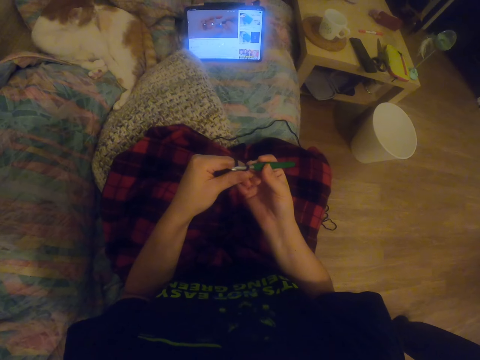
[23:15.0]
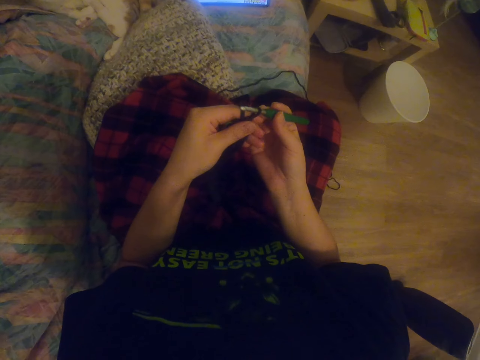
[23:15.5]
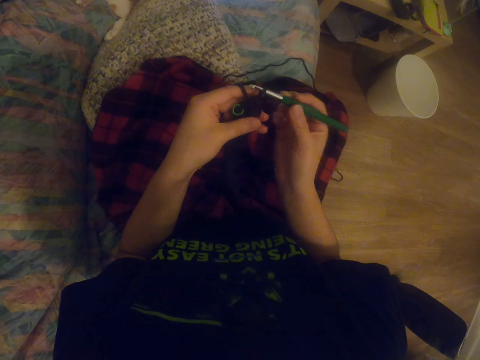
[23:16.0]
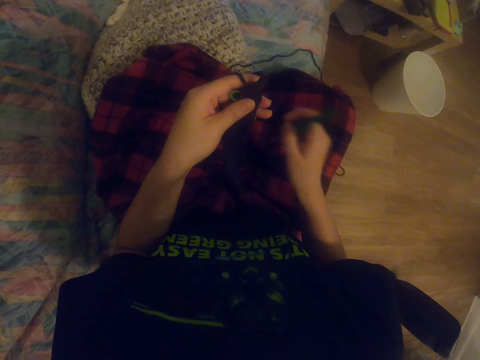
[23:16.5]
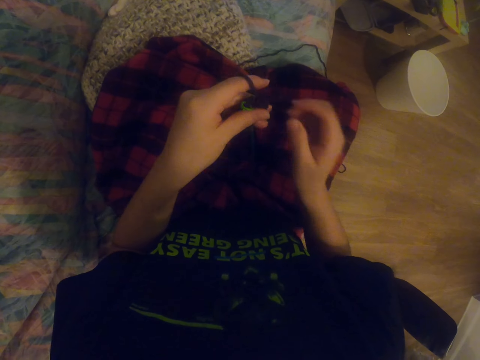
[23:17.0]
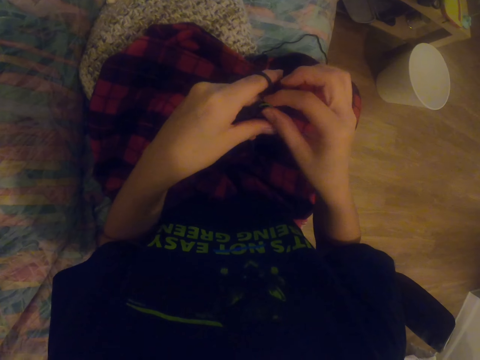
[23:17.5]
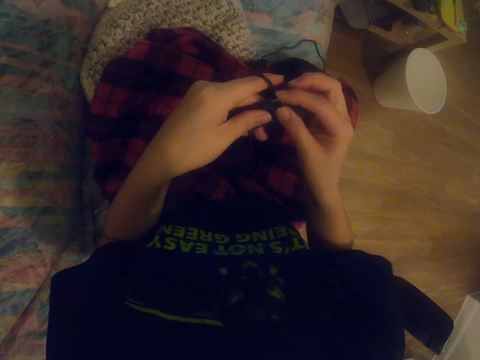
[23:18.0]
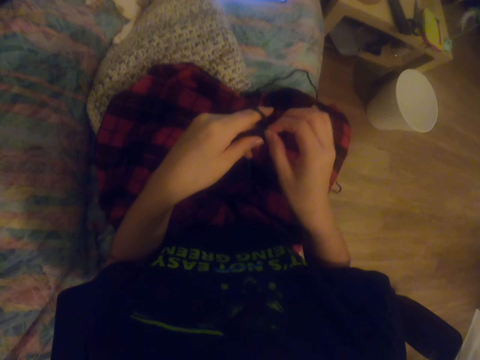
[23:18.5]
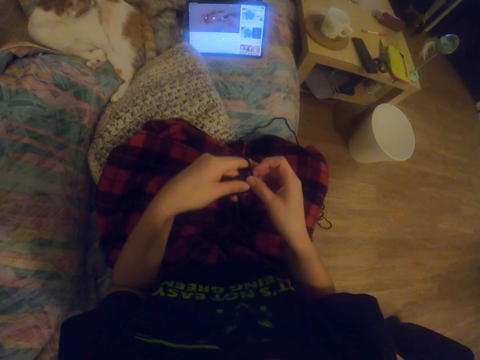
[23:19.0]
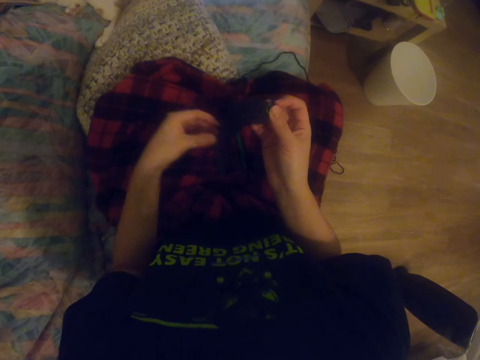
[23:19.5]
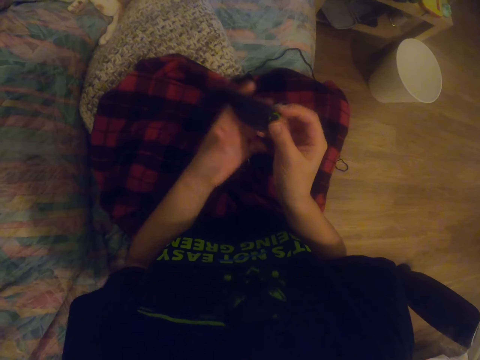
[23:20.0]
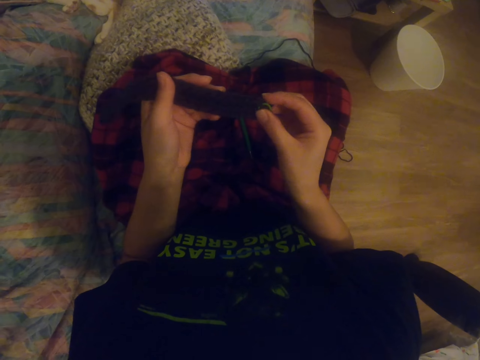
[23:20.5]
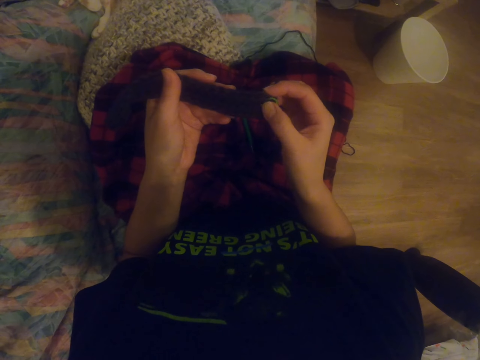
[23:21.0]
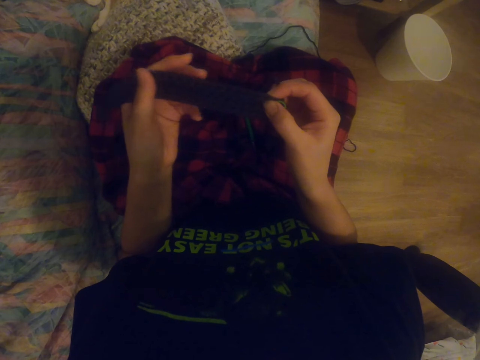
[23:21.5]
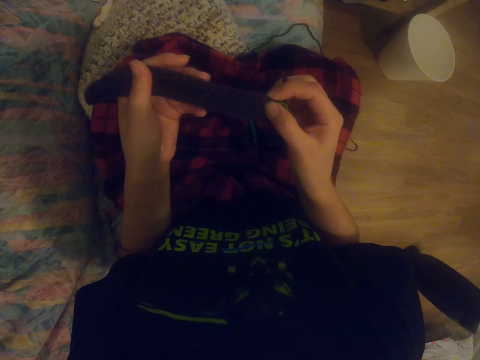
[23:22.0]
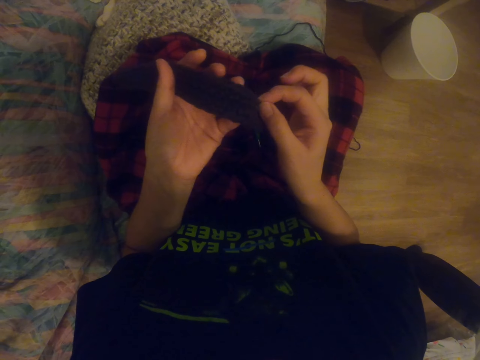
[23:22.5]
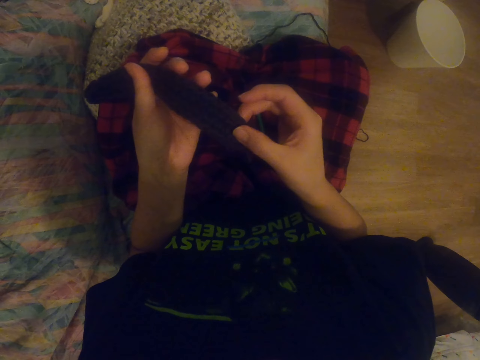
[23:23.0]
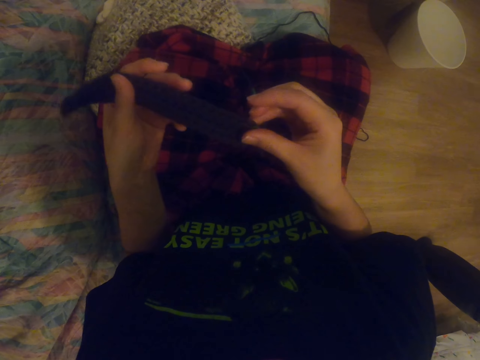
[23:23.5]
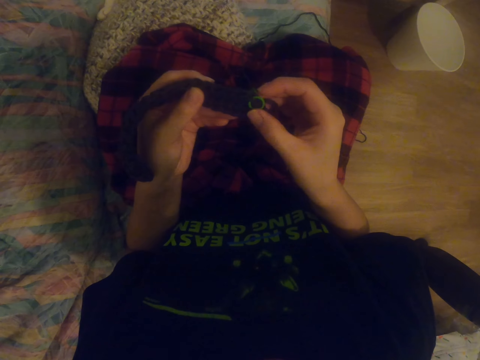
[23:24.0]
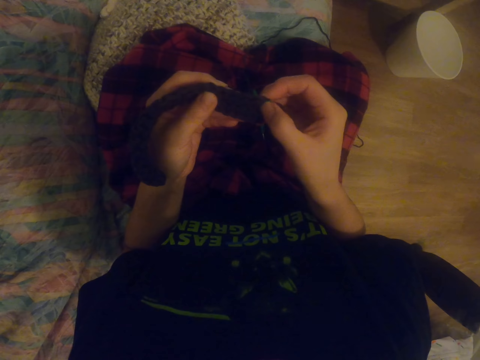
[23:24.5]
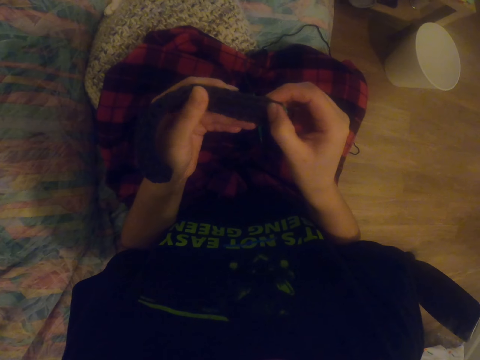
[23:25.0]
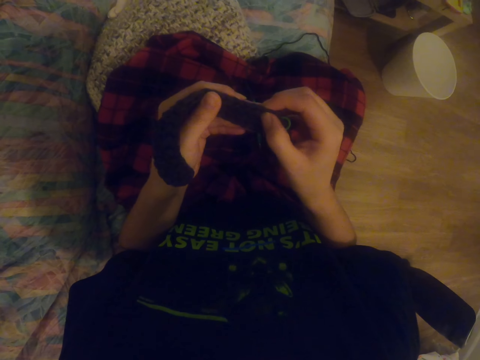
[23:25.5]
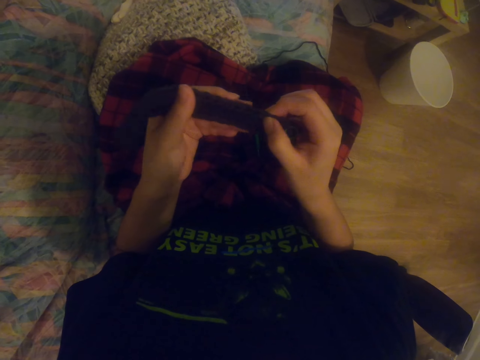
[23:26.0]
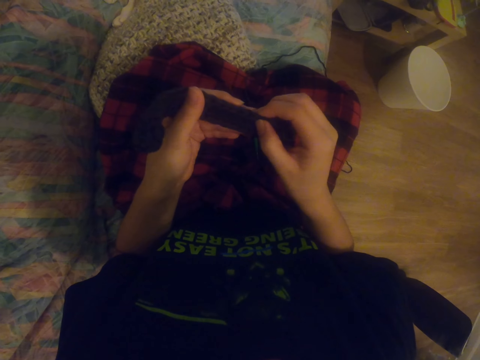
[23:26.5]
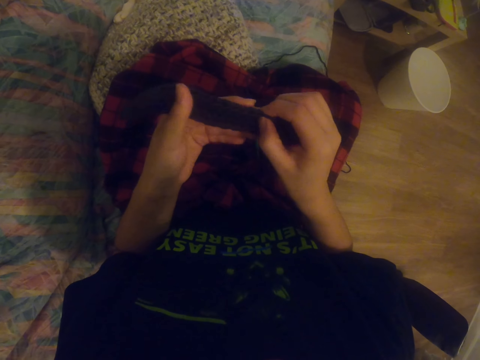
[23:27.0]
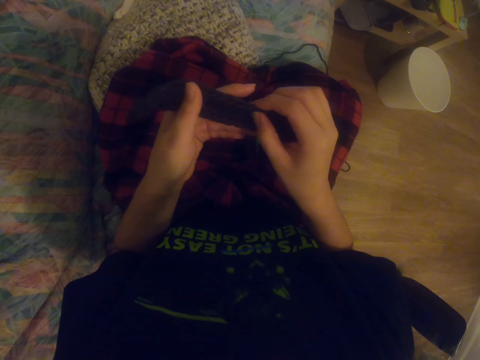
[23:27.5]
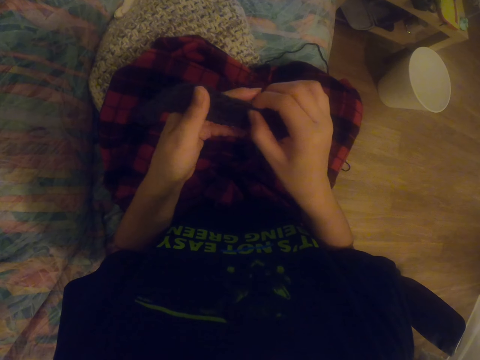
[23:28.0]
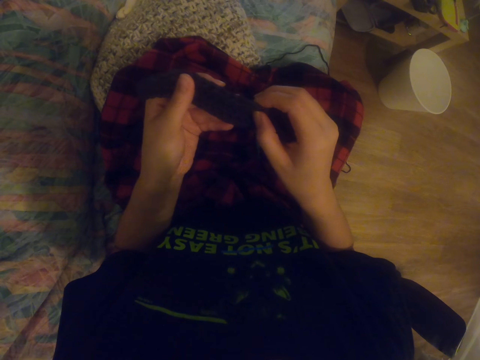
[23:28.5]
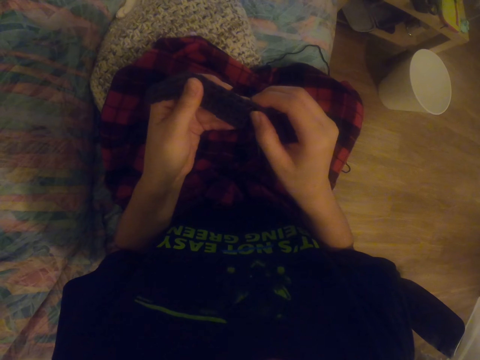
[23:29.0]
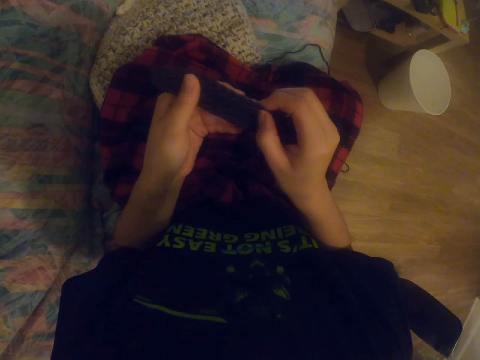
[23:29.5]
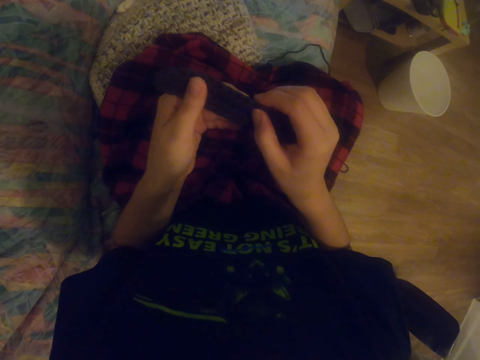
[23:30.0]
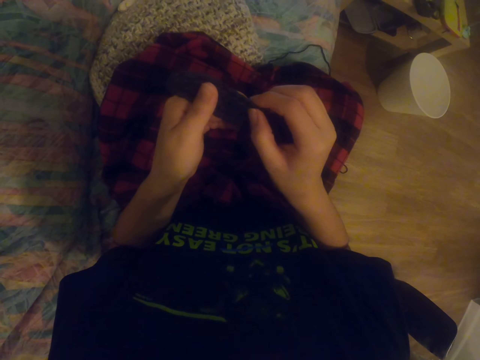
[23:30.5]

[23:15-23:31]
The camera wearer holds the knitting needle. They watch a video on the tablet. They place the crochet hook on the scarf. They watch the video on the tablet, pull the sock and watch the video on the tablet. They press the sock. They press the sock repeatedly. They count the spaces on the fabric. They press the sock again.

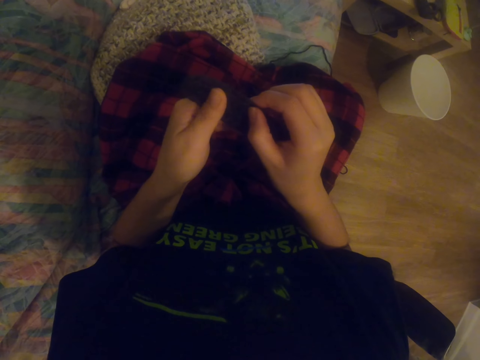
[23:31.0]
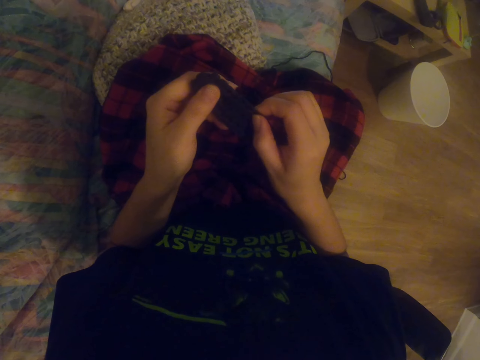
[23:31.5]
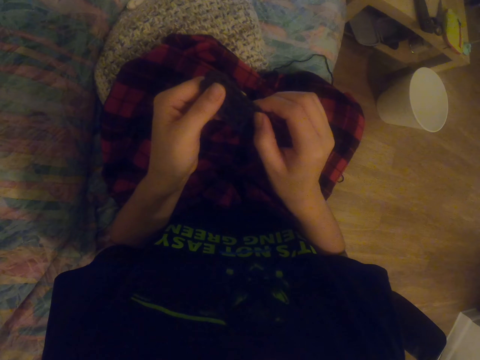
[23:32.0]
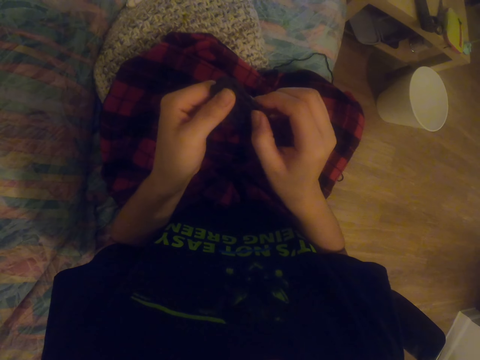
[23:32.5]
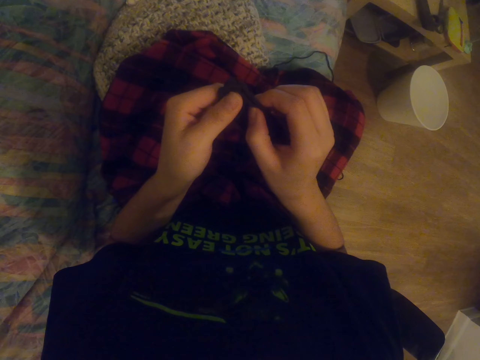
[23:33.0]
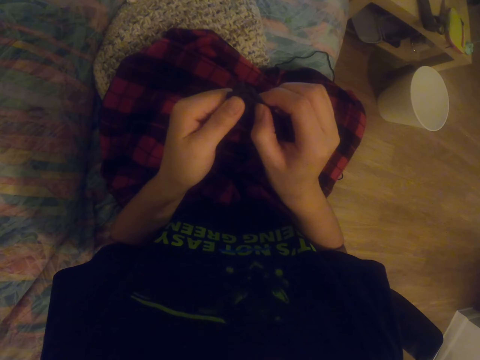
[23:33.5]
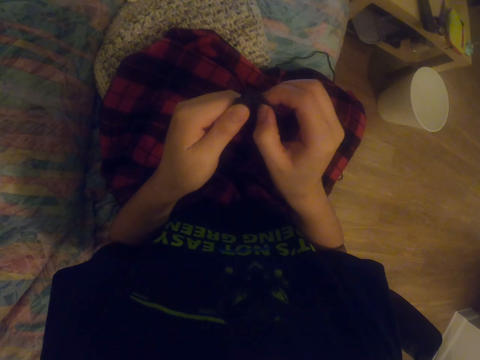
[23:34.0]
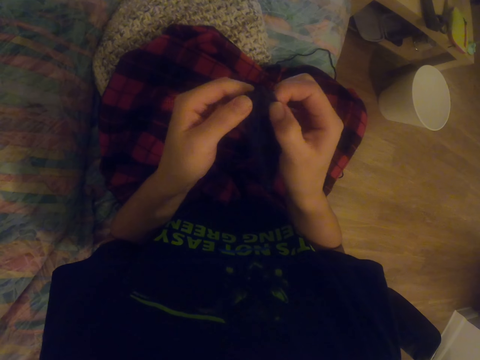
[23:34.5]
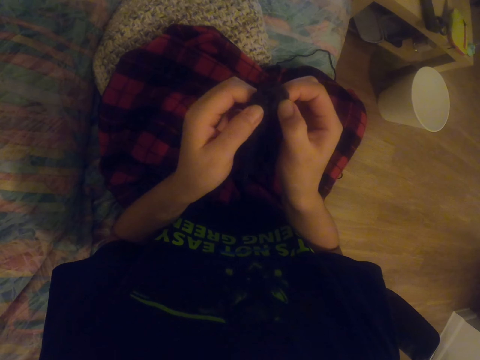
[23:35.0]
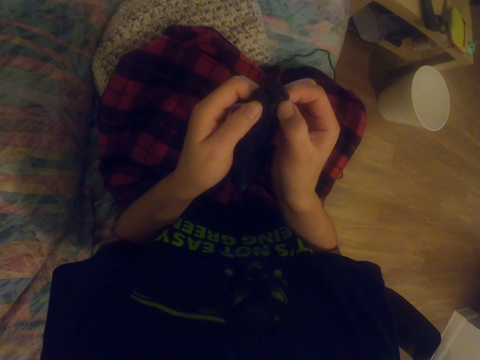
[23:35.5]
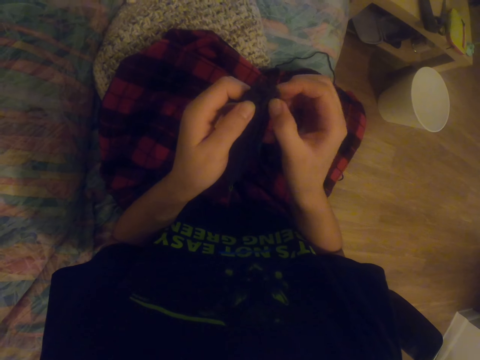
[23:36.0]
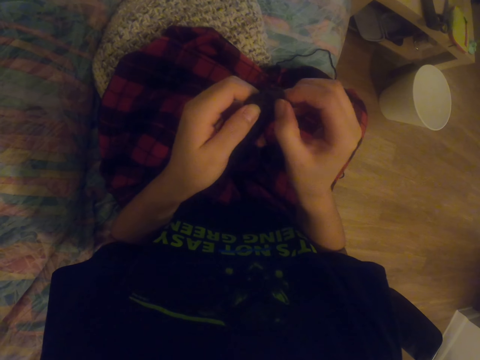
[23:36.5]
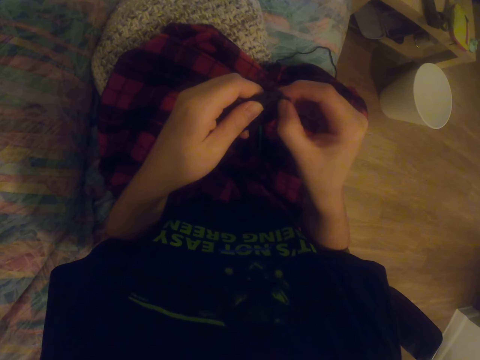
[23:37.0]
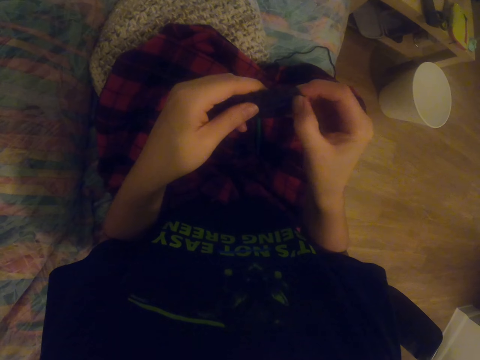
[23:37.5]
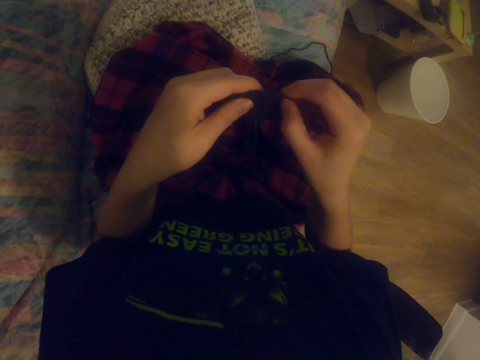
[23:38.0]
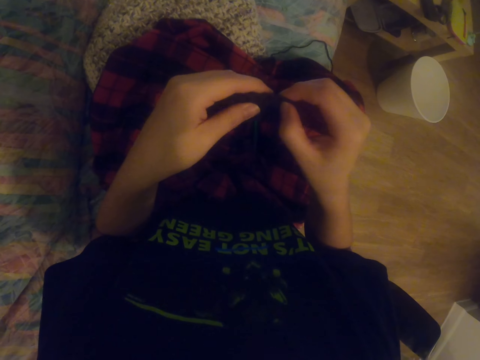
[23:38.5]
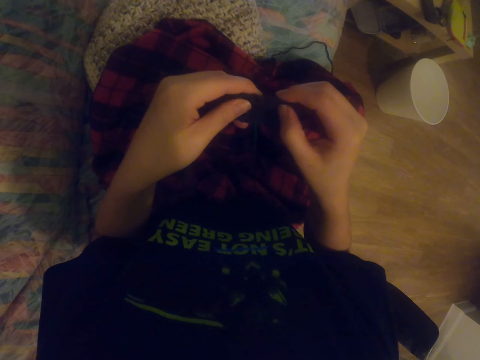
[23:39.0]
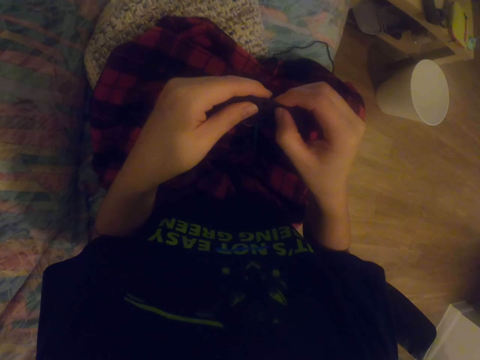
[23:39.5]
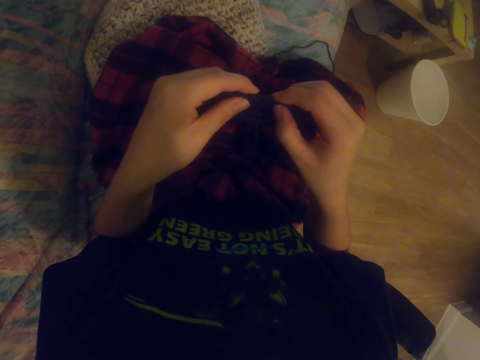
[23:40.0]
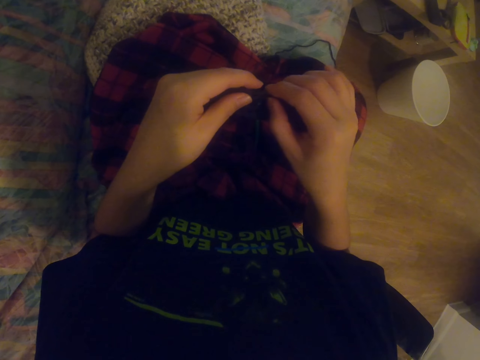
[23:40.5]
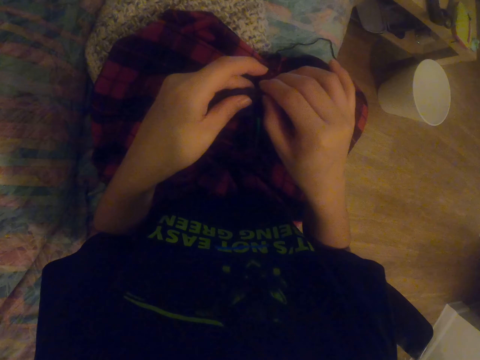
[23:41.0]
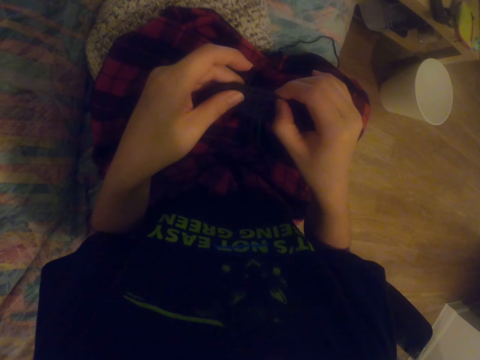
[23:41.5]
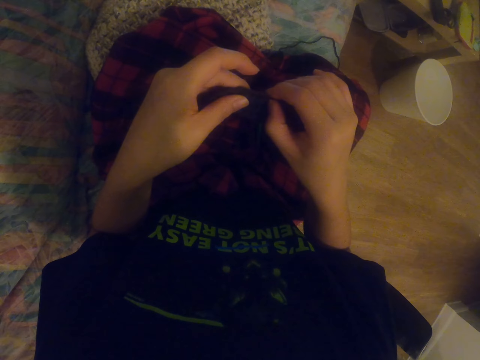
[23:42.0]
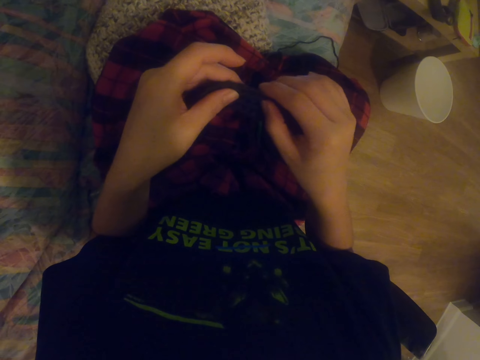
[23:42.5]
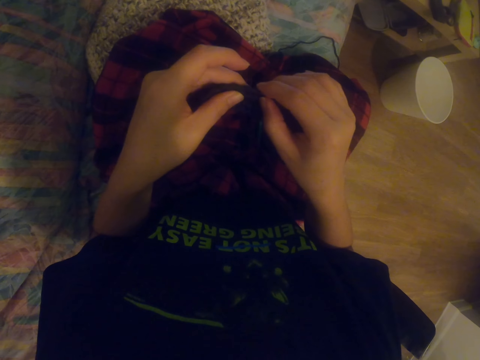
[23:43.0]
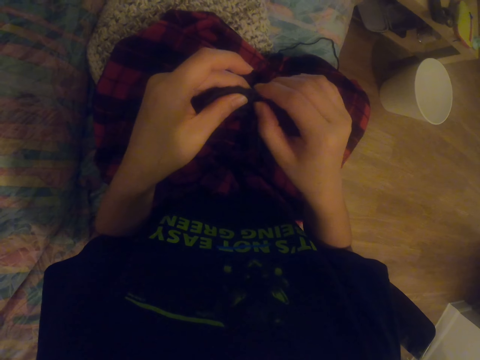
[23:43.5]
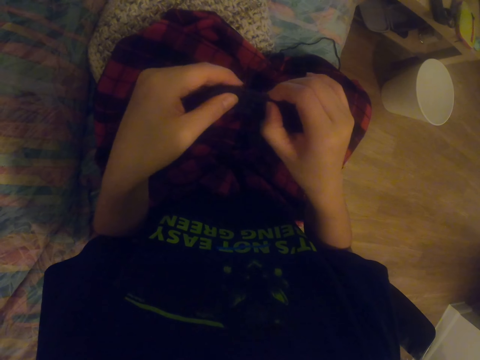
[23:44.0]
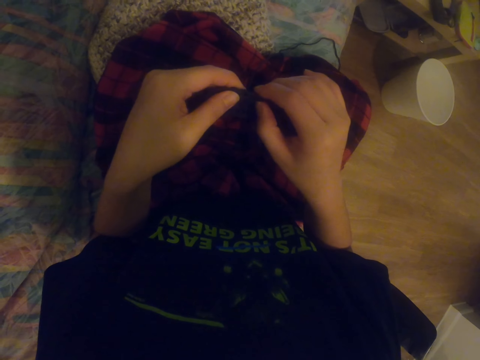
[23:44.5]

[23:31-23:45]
The camera wearer presses the sock. They press the sock repeatedly.
